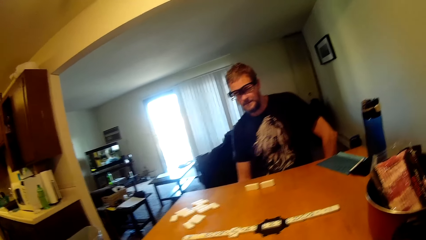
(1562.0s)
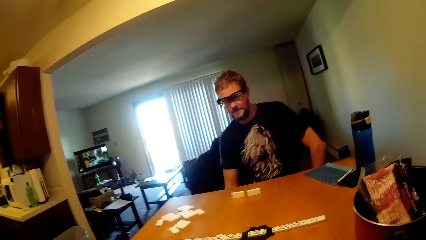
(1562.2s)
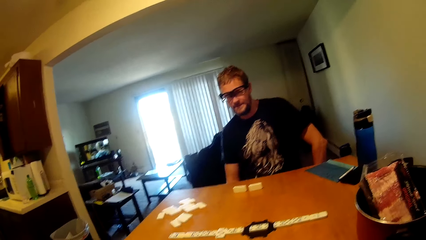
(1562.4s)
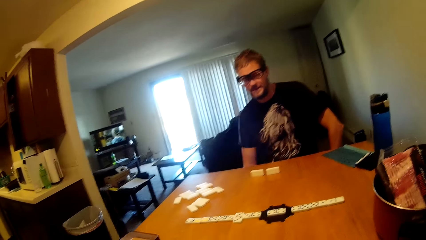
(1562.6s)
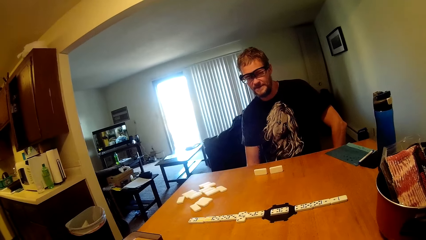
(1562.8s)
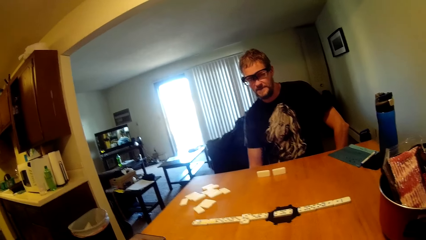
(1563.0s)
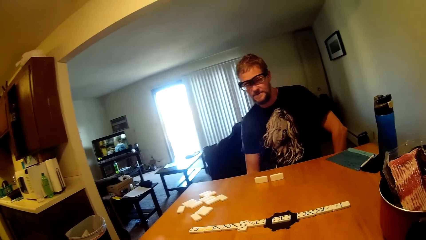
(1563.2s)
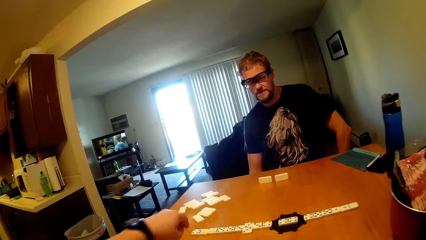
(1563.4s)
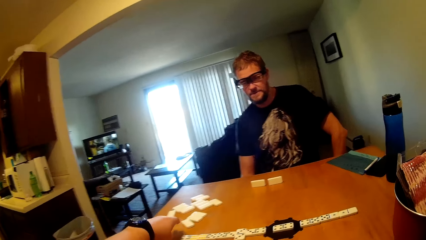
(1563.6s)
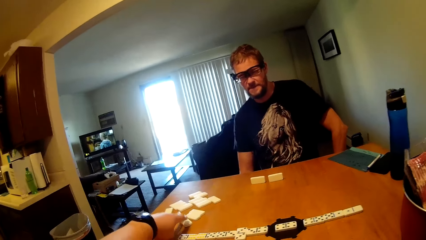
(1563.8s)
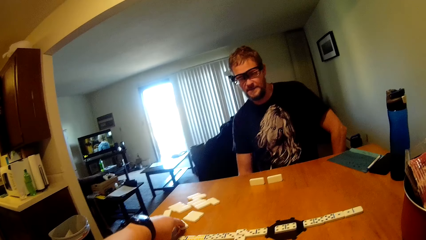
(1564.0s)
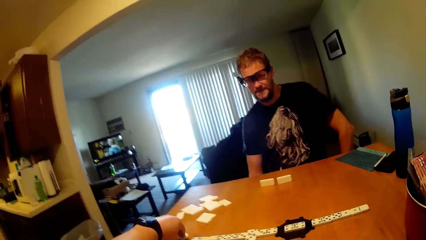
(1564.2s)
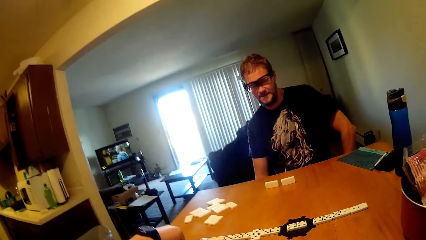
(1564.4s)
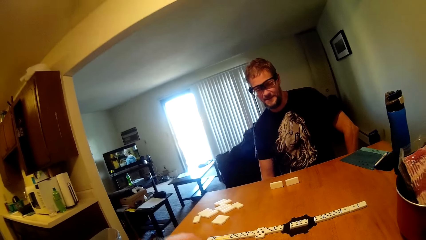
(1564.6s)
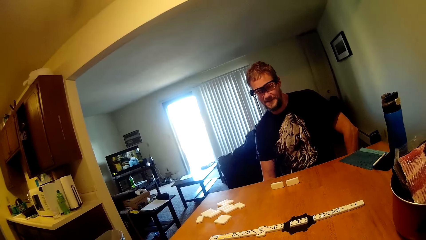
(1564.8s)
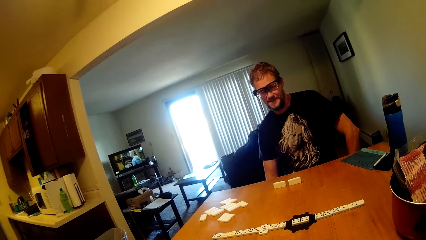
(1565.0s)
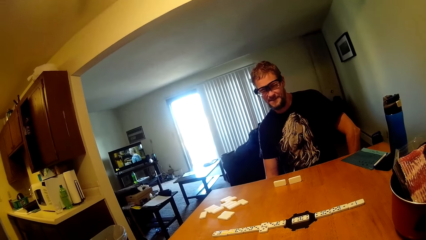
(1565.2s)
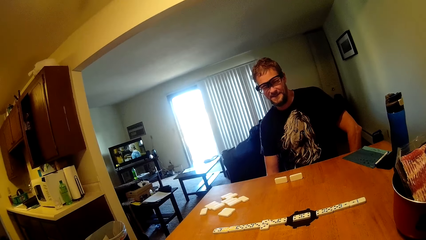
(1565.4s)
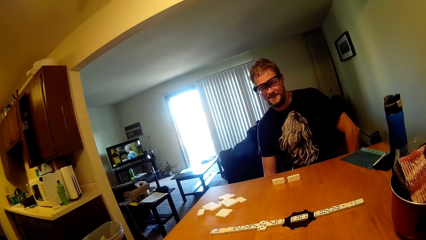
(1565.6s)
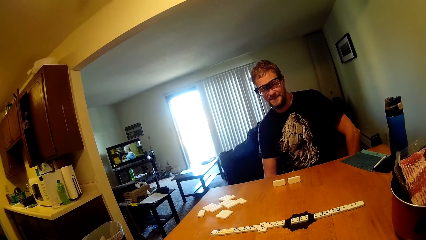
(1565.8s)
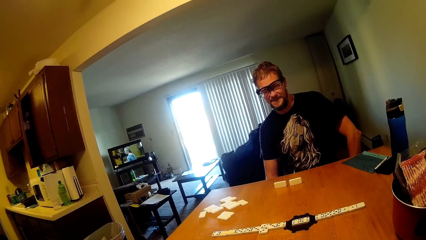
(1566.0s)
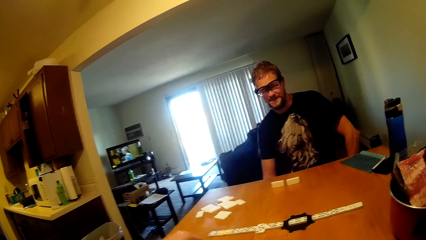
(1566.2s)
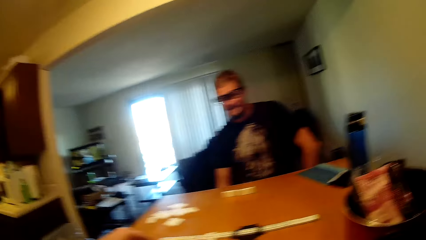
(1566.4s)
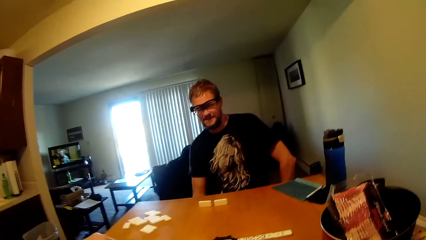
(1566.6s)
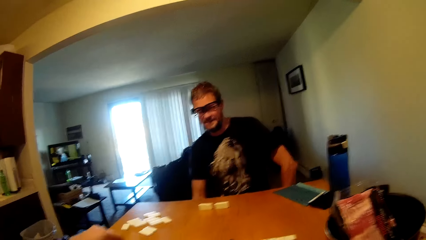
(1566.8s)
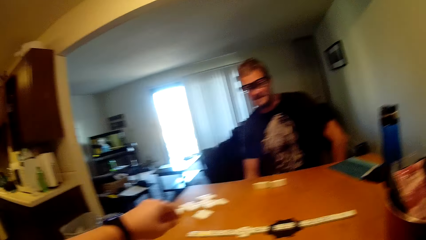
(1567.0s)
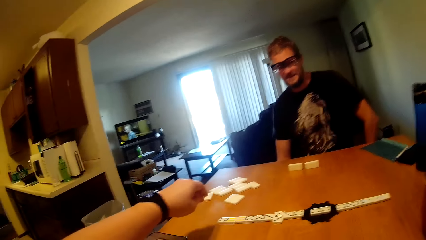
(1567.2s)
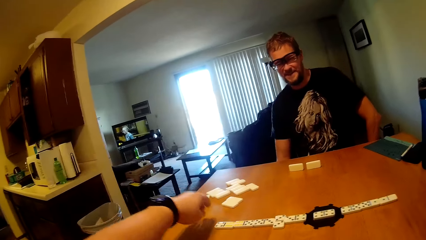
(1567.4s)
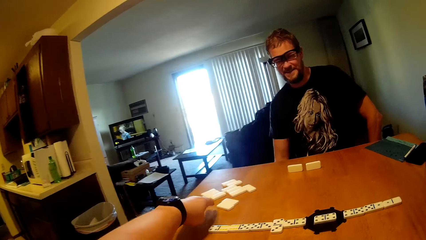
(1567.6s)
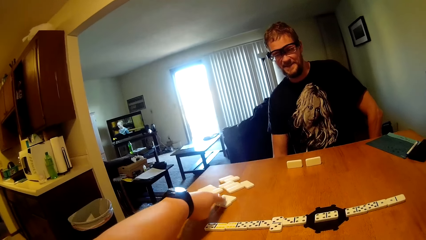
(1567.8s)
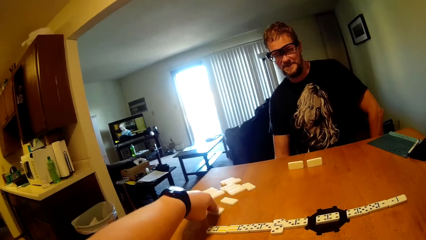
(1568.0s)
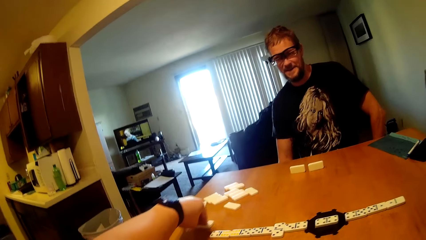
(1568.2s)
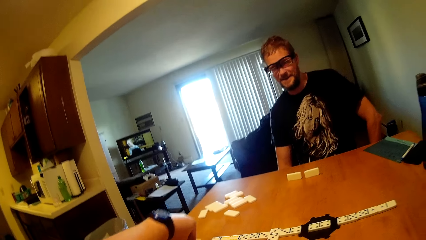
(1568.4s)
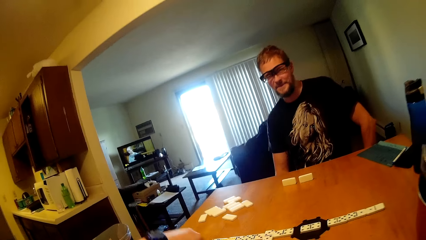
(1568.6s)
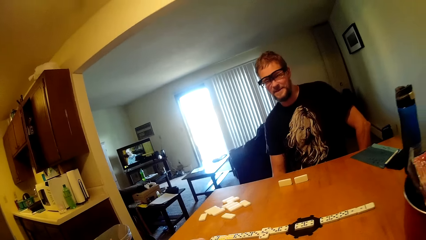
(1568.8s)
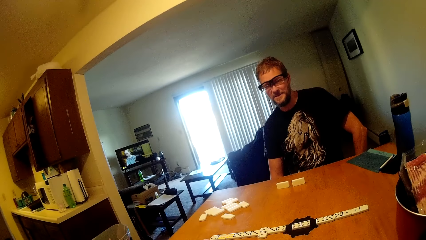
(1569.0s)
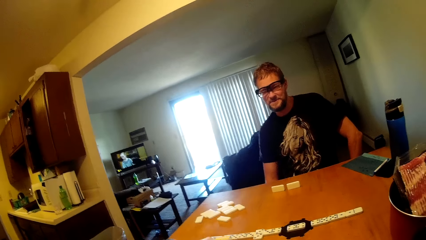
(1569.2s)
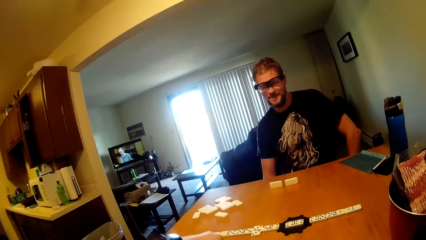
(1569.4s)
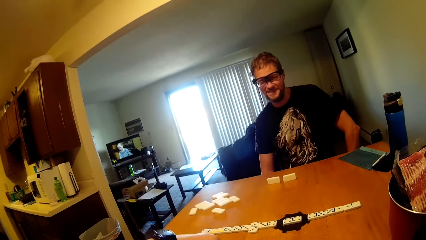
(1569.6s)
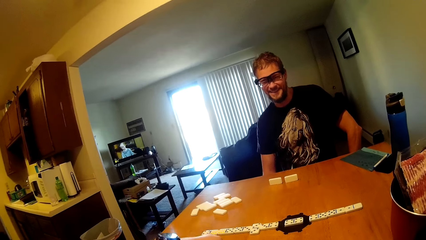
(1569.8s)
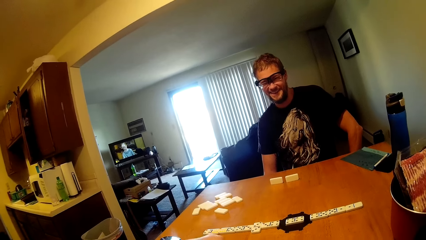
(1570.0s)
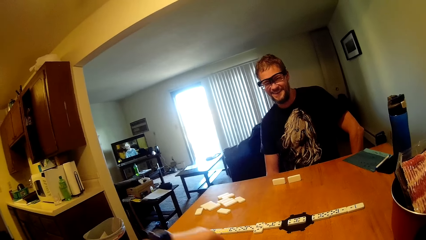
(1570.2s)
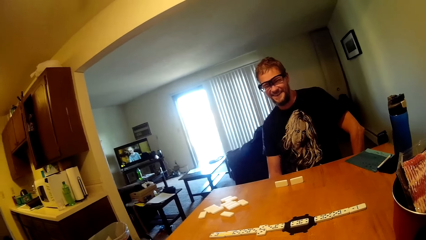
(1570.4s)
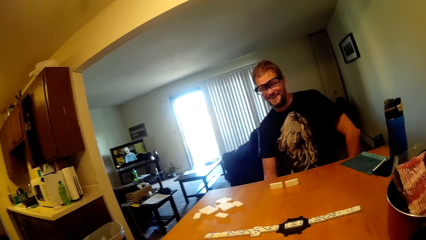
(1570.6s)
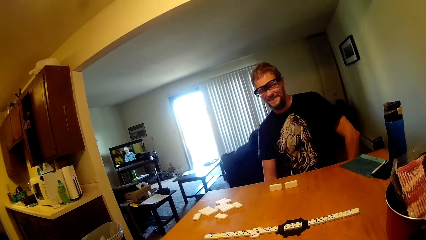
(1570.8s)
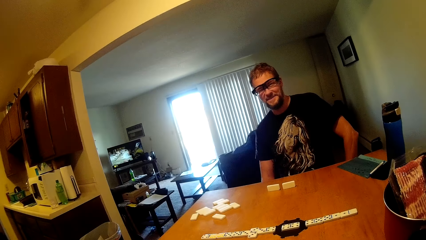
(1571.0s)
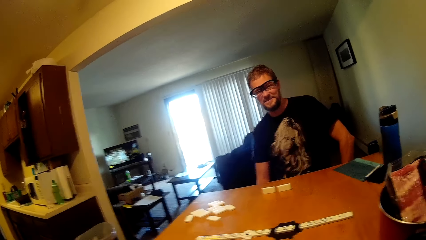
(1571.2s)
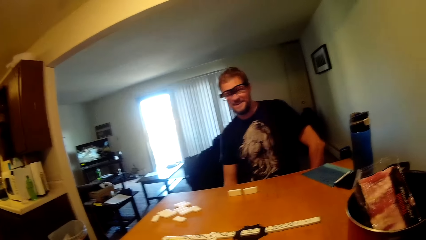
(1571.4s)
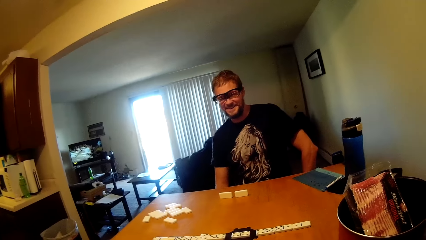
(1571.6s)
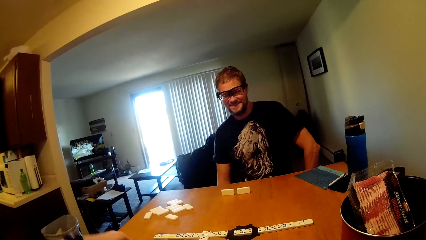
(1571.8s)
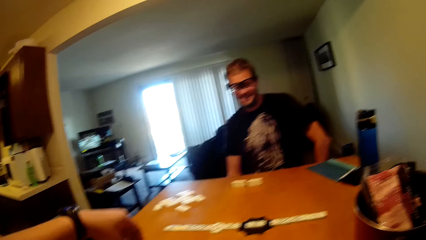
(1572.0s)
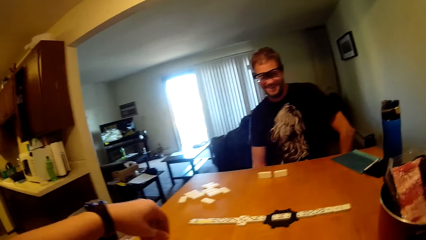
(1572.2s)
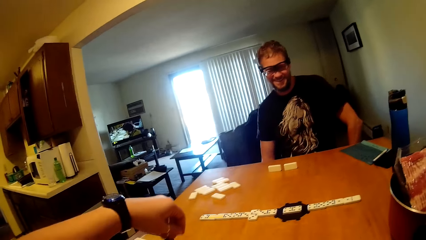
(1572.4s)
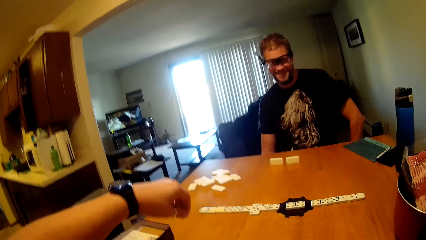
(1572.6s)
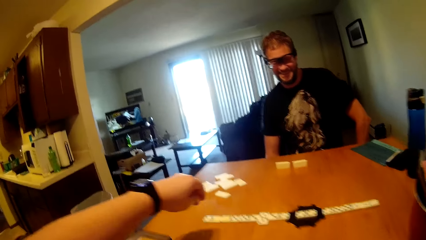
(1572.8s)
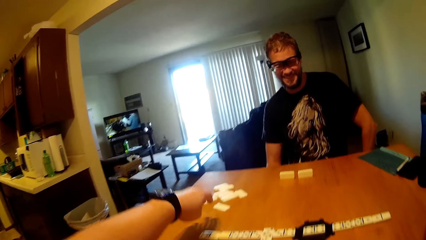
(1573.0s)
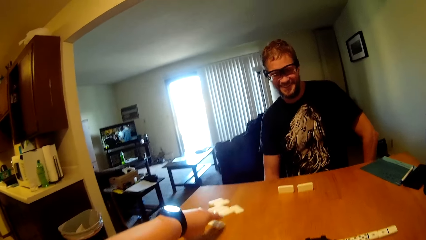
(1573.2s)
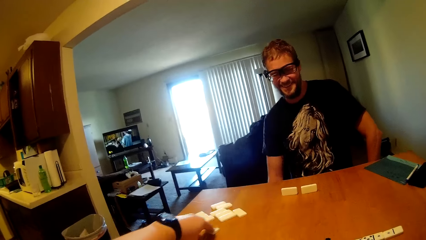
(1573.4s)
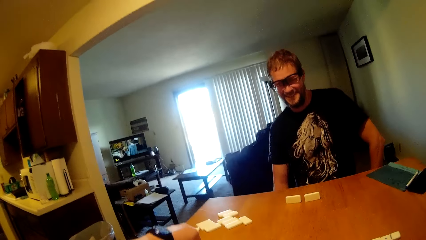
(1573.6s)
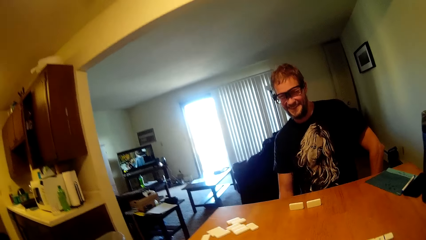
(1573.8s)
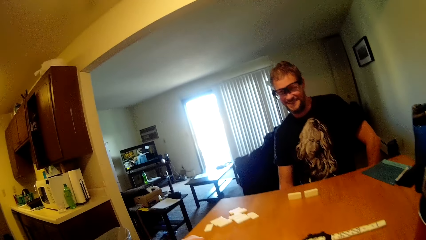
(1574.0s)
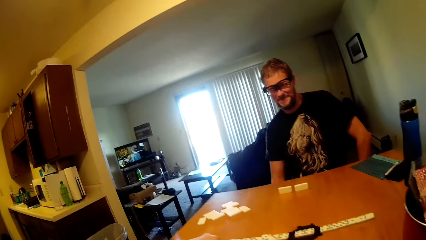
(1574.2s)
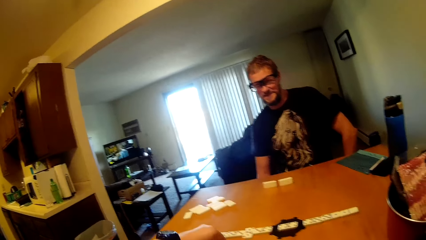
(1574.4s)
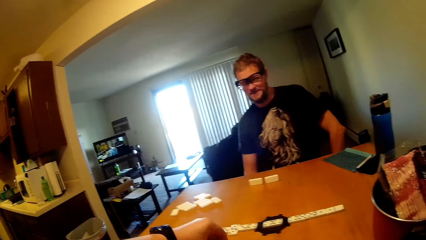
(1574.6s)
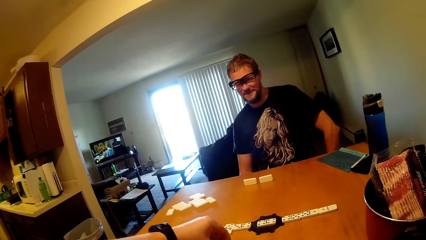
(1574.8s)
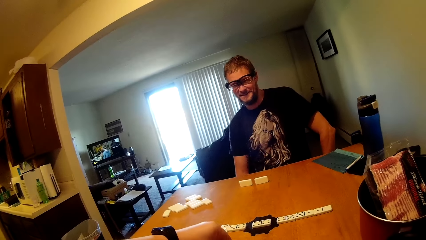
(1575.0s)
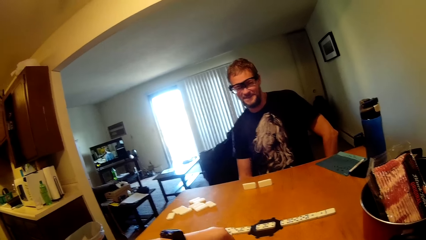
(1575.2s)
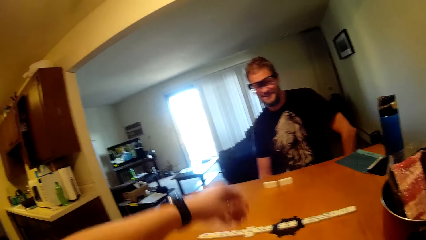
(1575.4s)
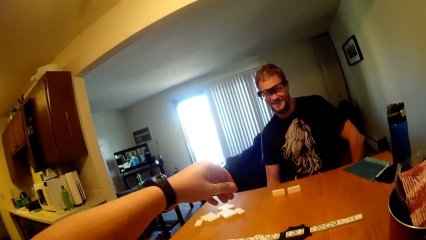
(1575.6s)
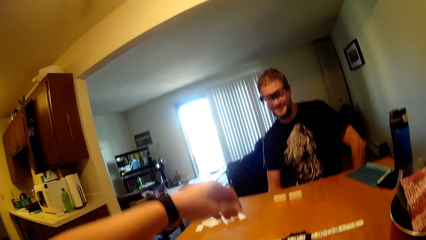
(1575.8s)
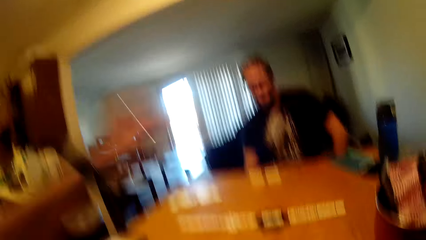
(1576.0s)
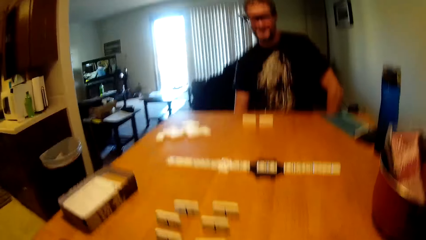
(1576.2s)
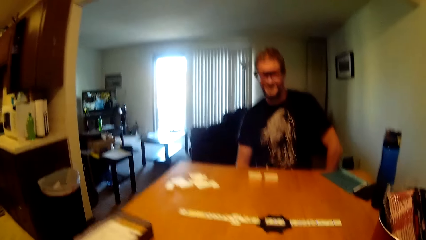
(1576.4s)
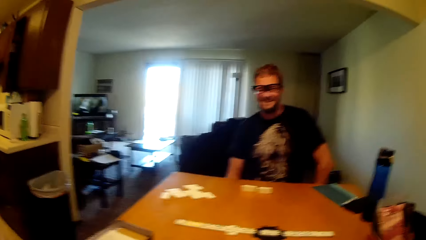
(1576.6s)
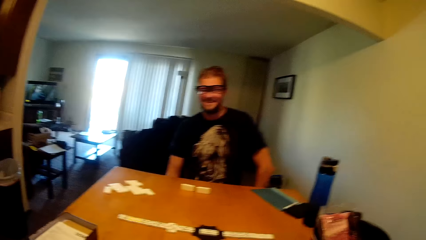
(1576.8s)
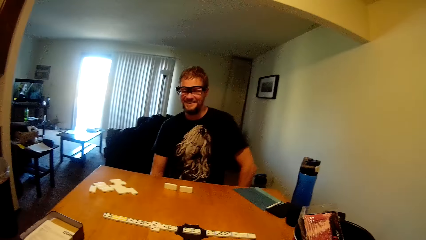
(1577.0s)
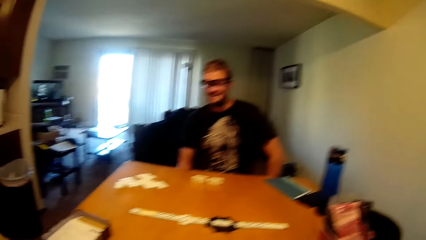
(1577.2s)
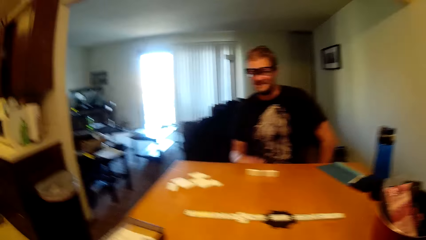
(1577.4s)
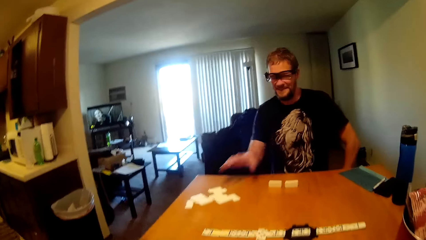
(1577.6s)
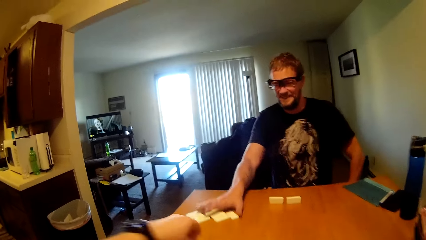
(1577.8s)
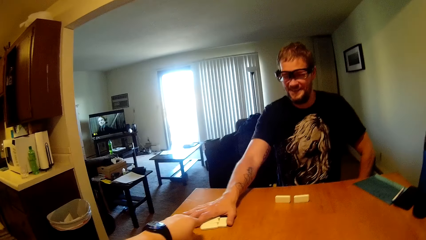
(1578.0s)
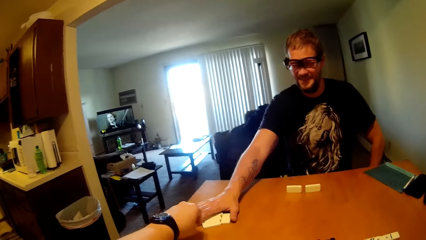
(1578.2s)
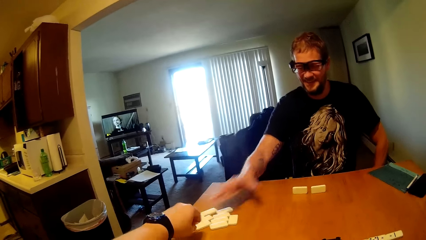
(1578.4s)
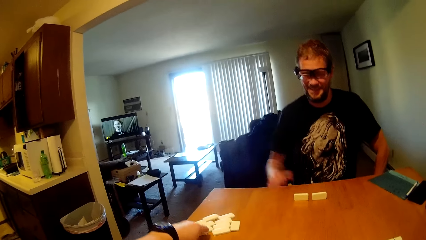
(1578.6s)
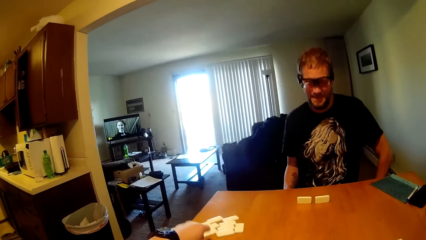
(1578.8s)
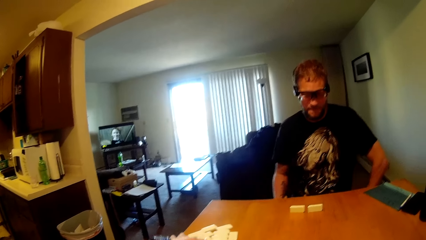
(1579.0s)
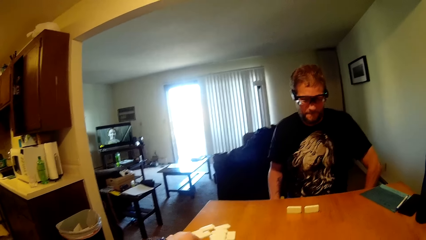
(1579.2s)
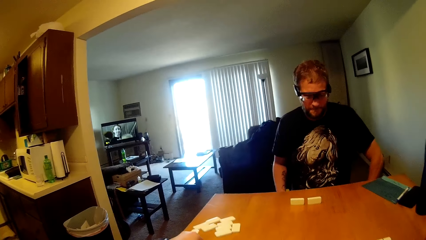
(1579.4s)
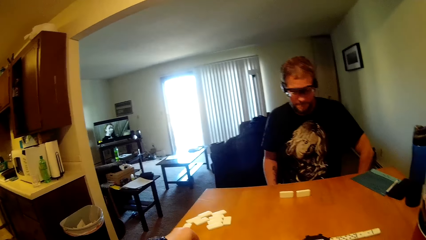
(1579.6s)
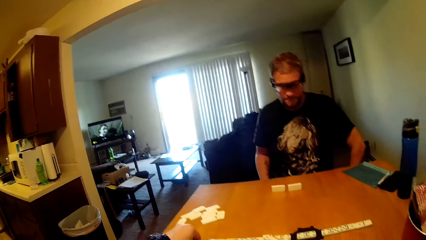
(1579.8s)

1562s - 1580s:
The camera wearer picks a dice from the table. They hold dices on the table. A man pushes the dominoes to the camera wearer's side.
